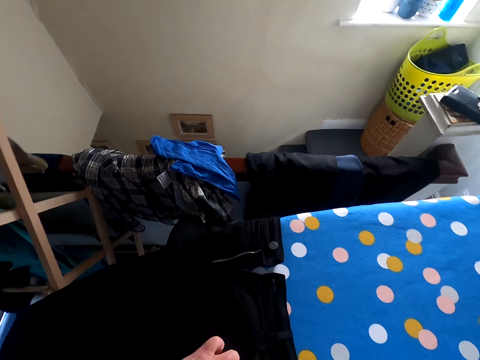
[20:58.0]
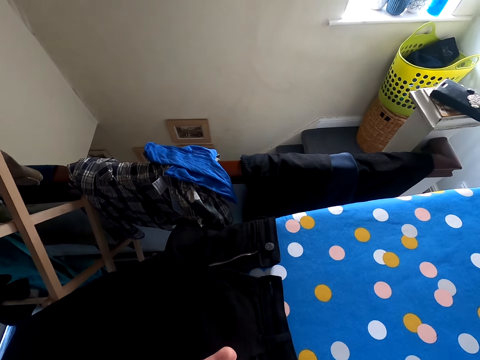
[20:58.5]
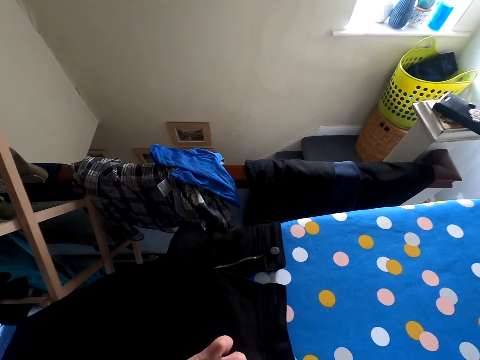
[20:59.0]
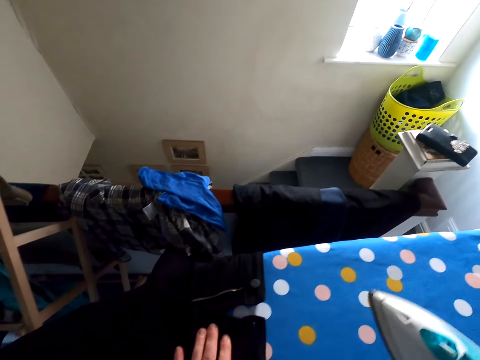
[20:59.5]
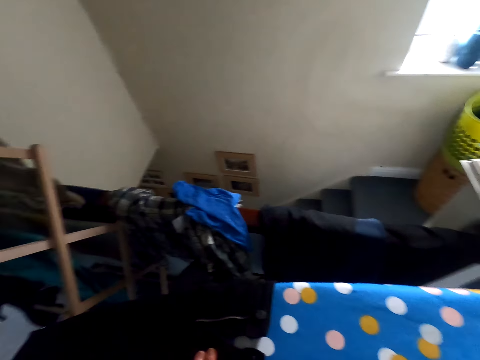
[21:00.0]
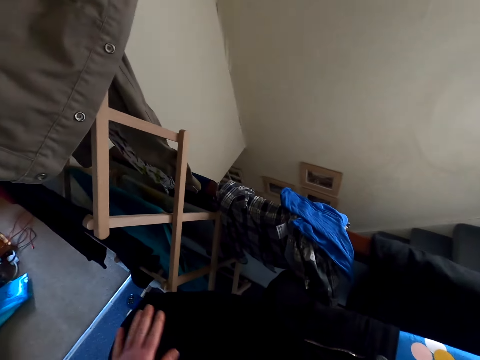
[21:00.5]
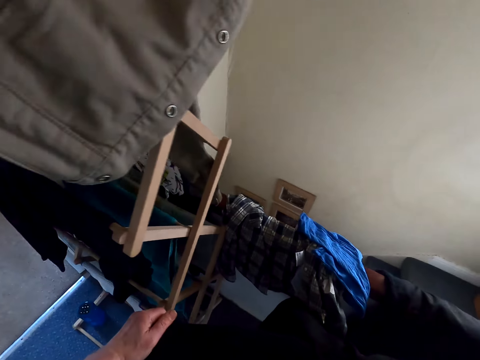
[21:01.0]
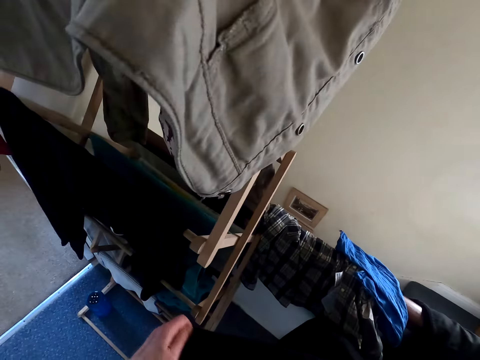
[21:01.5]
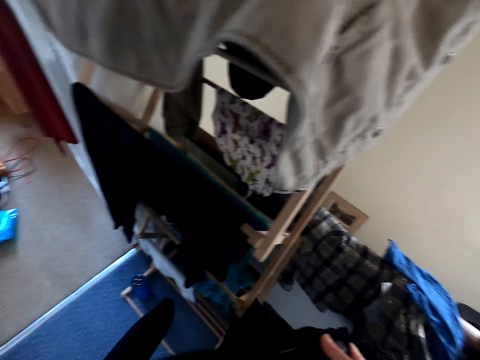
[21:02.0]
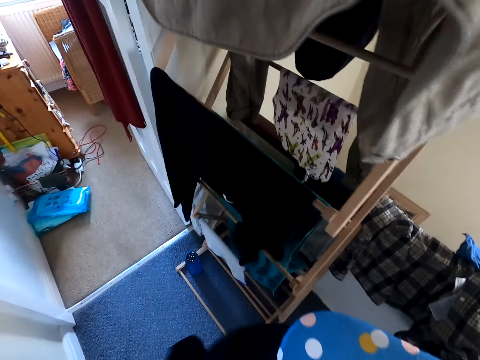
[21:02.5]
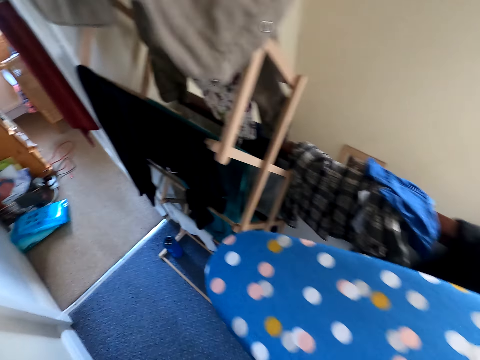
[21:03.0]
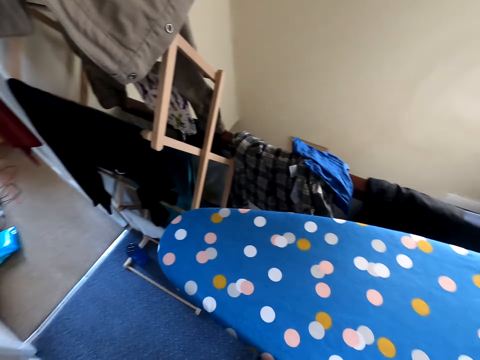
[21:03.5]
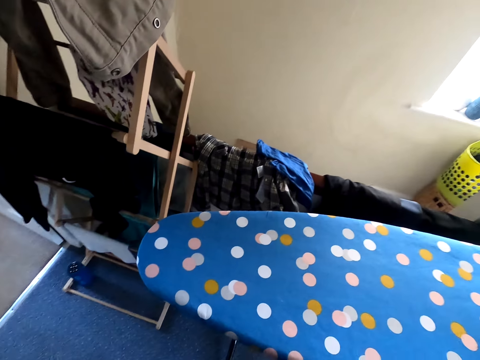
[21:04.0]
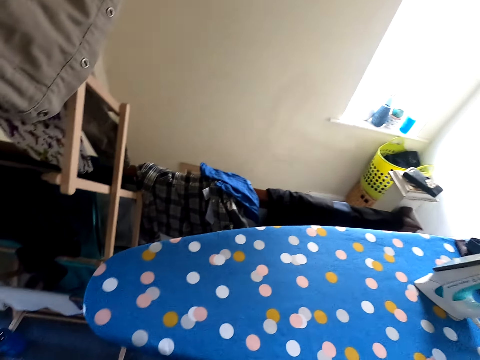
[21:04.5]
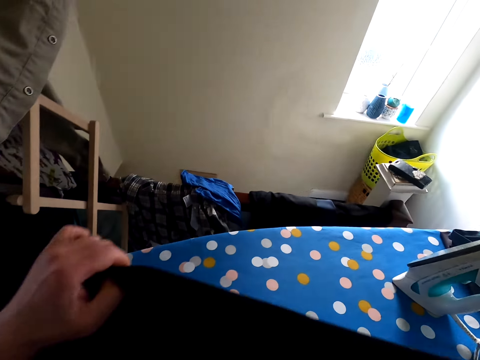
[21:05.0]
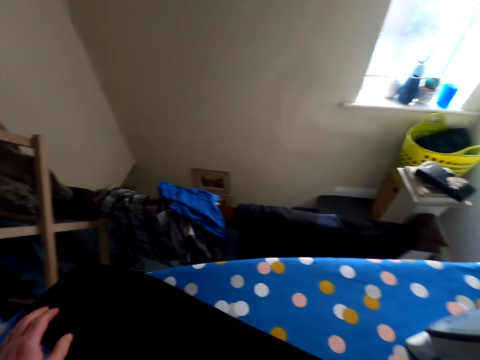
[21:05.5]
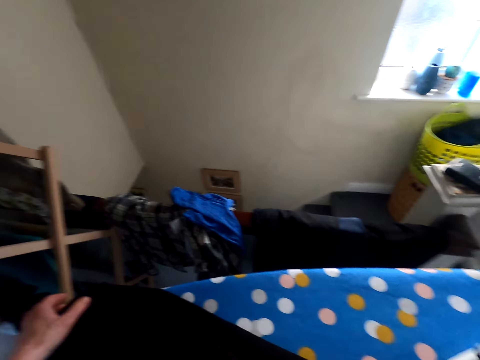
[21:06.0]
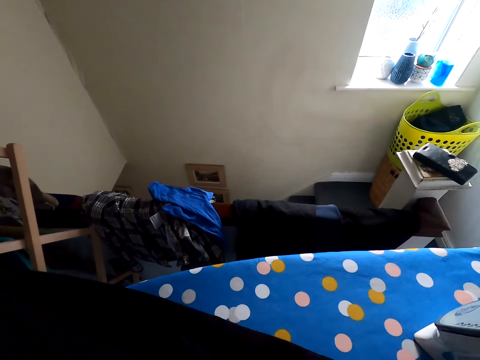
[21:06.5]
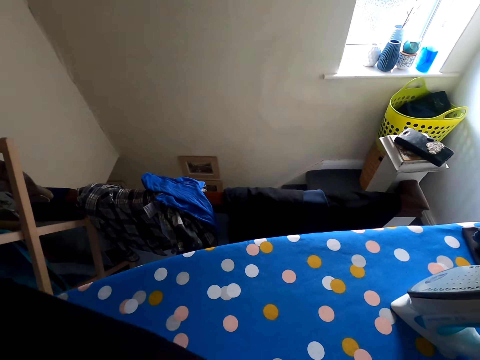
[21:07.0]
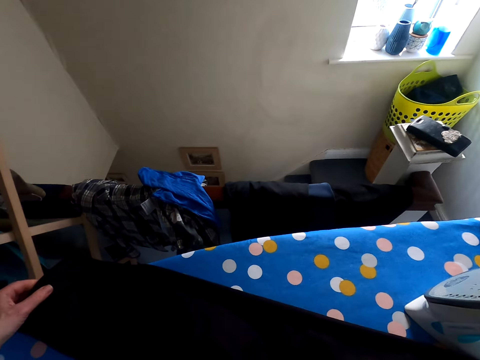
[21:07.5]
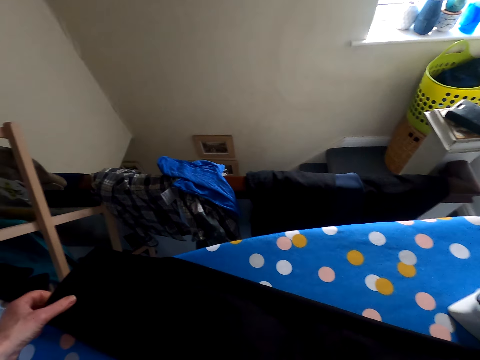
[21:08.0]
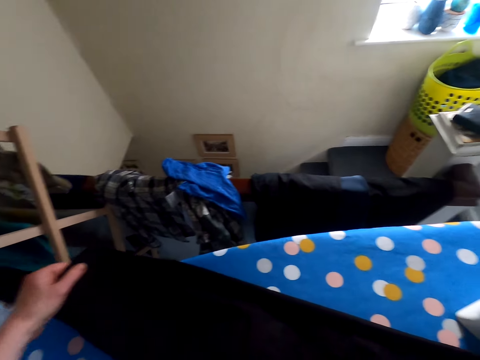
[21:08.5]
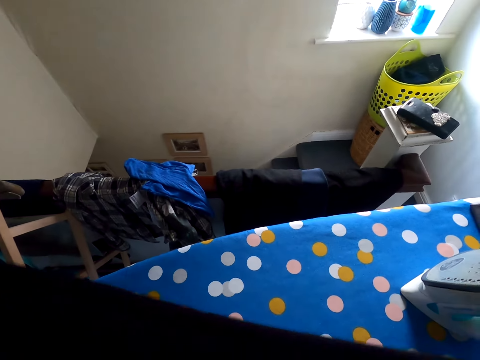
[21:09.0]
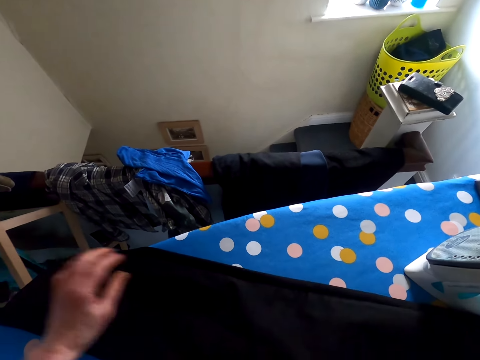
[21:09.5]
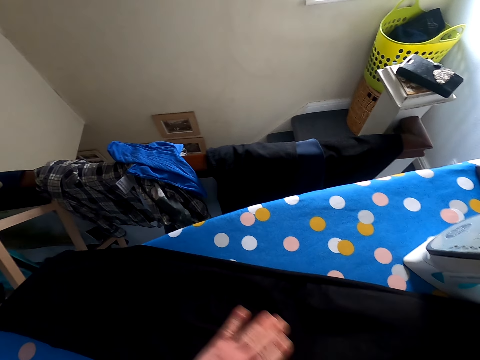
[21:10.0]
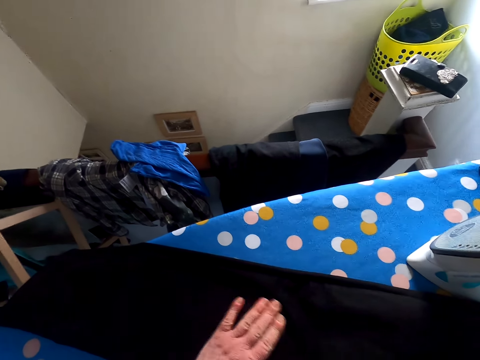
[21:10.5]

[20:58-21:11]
The camera wearer touches the trouser. They remove the trouser from the iron stand. They move around the room. They put the trouser on the iron stand. They touch the trouser.

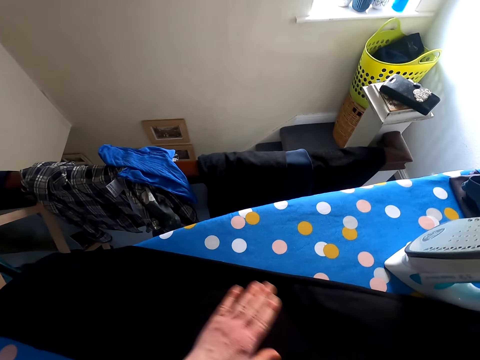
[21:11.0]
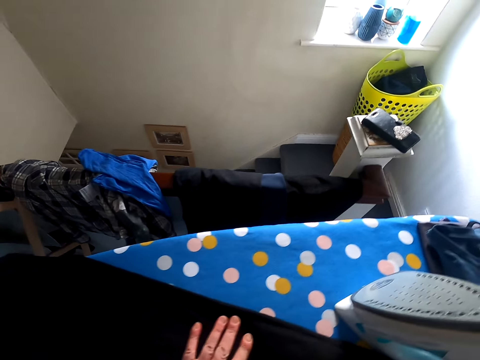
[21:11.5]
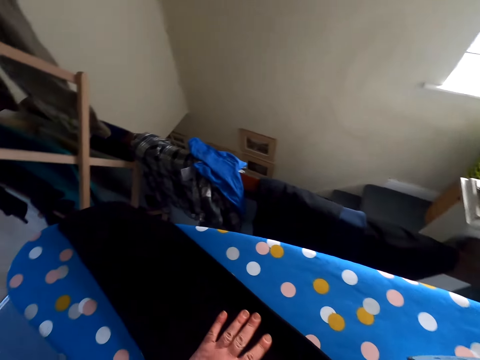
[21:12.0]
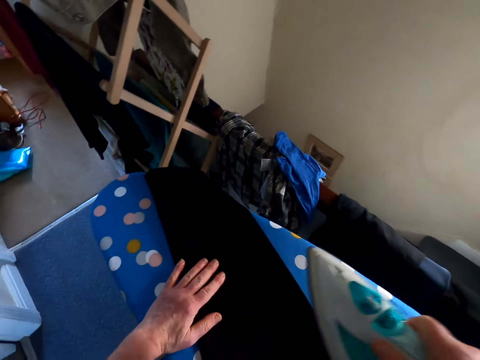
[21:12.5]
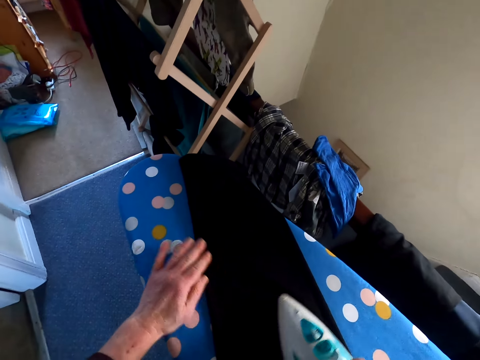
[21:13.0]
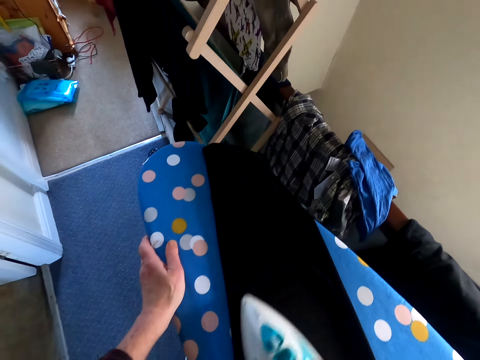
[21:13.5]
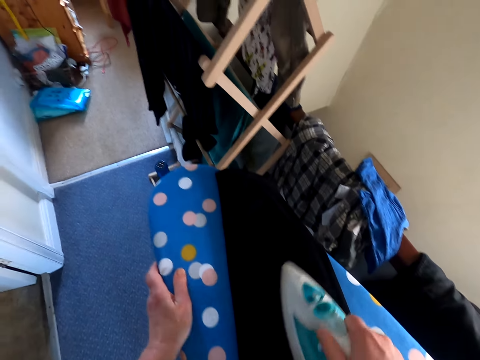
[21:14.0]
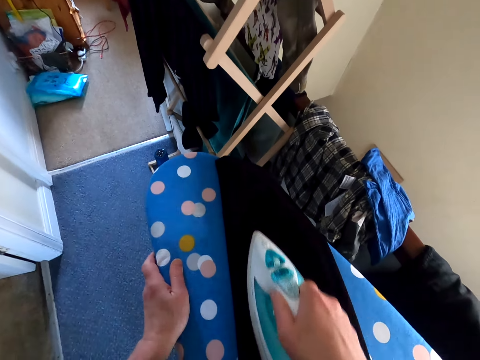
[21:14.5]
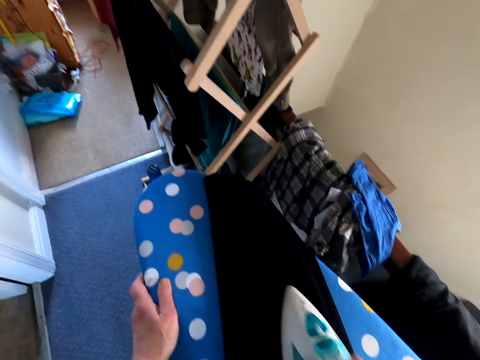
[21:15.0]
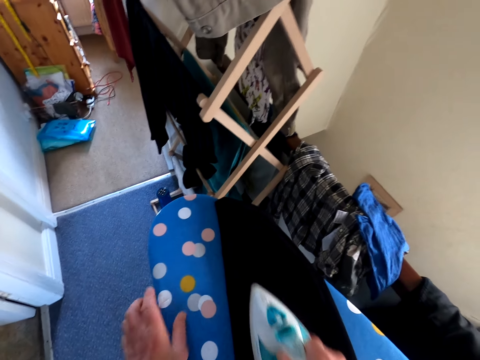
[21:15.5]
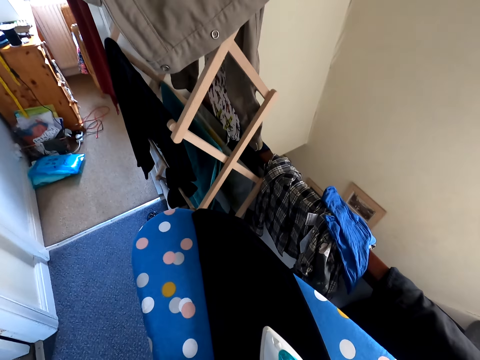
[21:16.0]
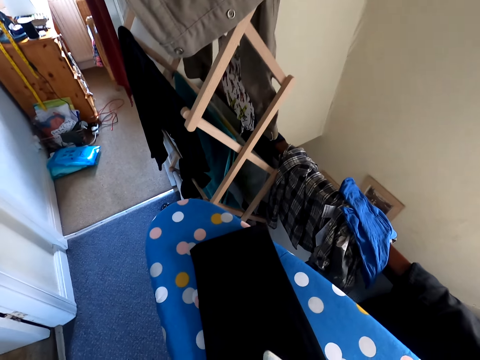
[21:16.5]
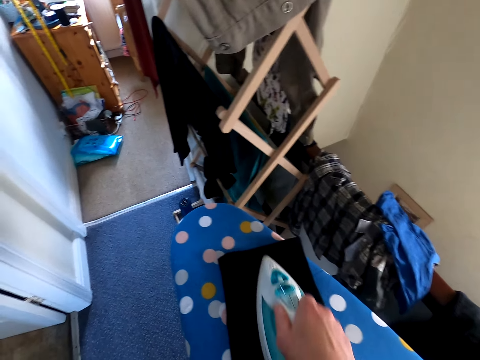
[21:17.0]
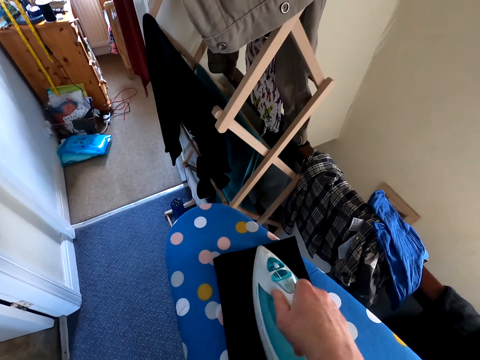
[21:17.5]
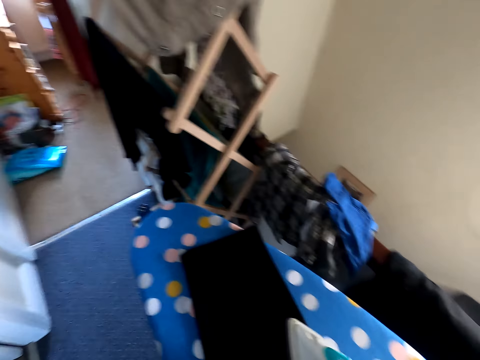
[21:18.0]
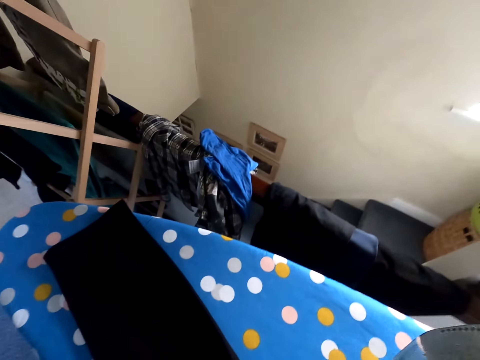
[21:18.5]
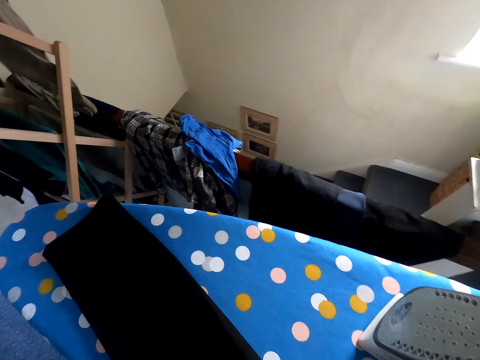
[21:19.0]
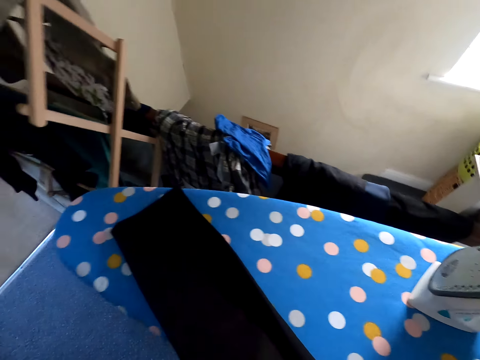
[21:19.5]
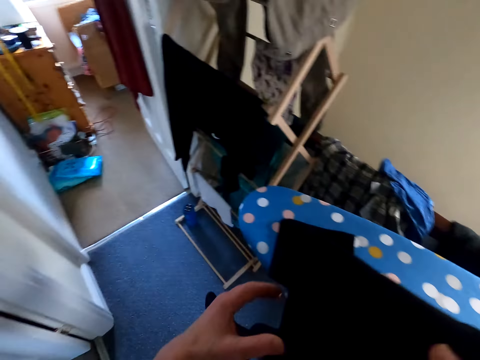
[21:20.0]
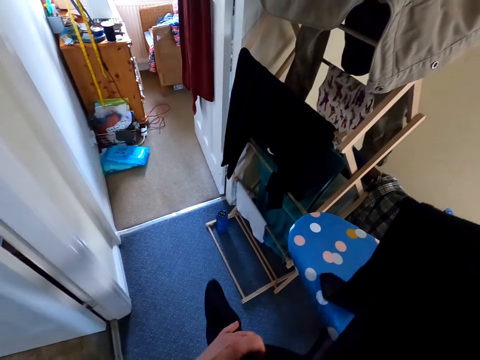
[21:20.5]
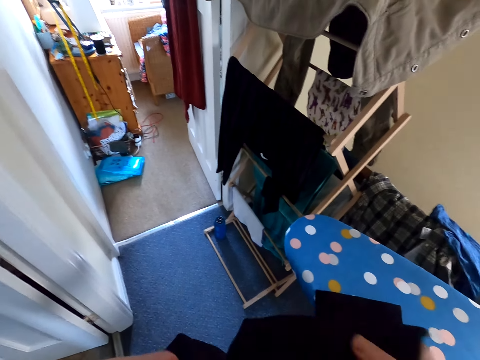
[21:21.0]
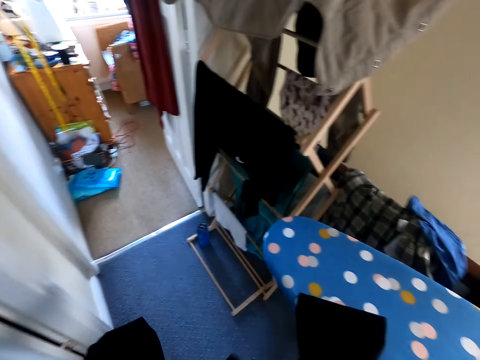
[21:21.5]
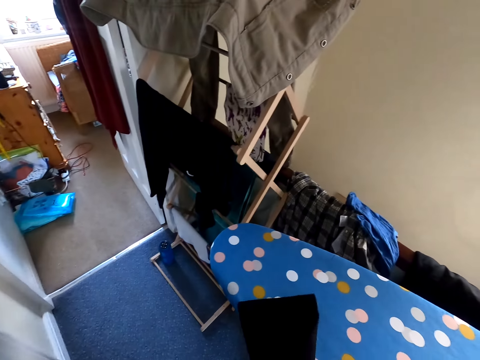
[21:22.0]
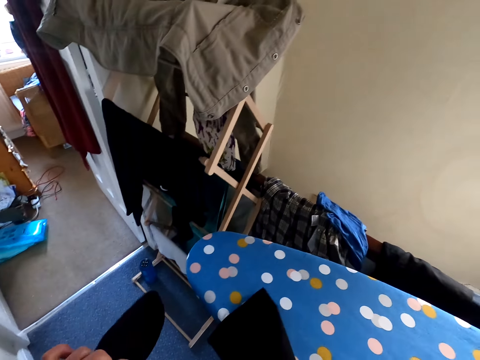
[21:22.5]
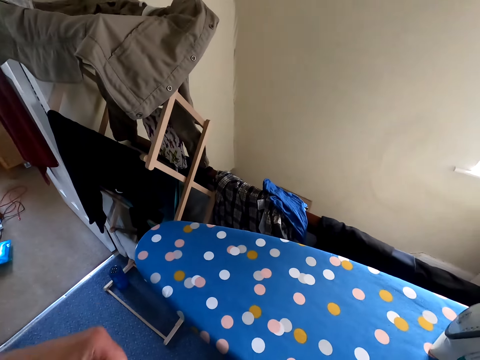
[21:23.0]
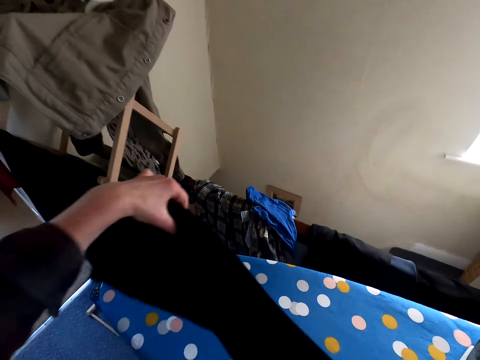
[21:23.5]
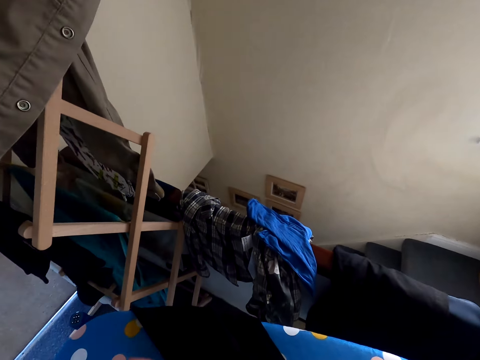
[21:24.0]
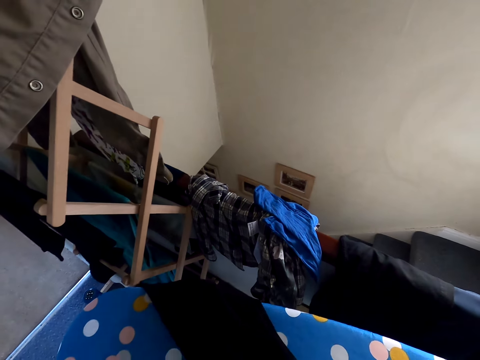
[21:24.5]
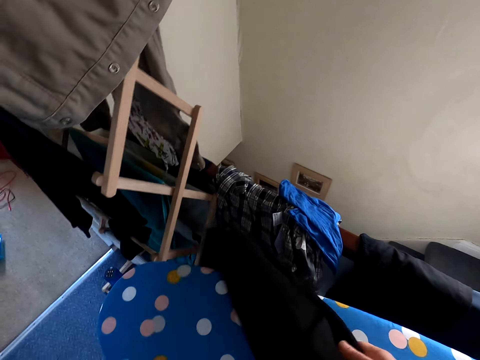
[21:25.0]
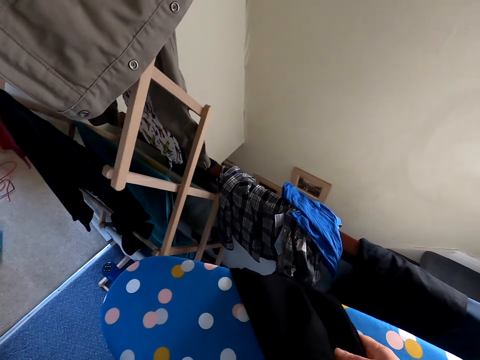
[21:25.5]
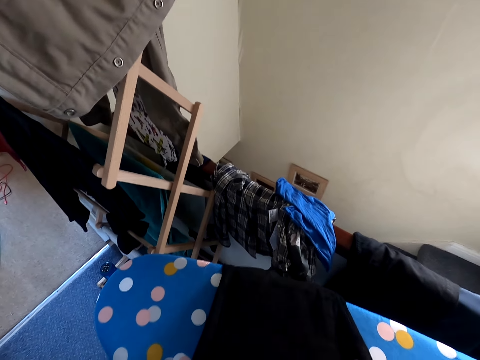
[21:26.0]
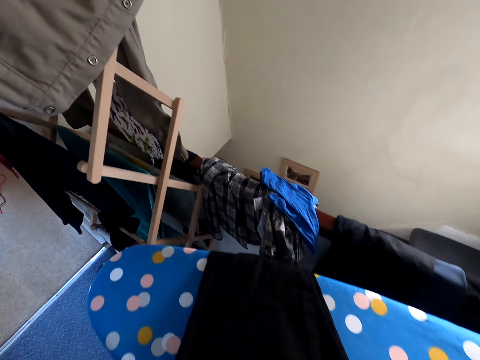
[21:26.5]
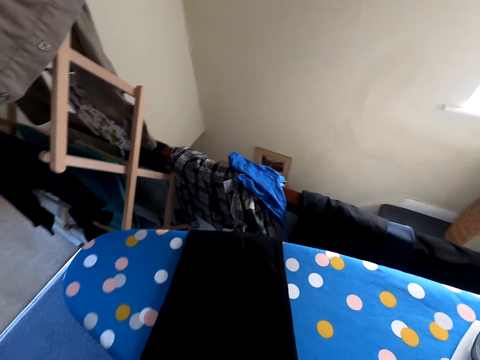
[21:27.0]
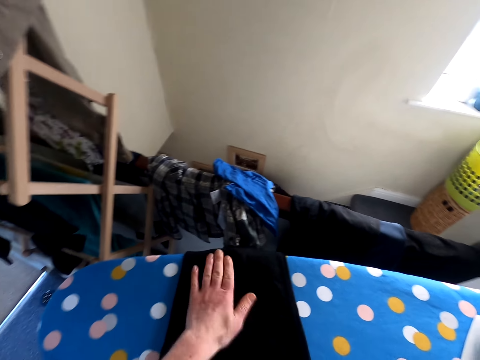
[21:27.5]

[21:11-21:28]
The camera wearer irons the cloth or trouser on the iron board. They hold the iron stand. They iron the trouser. They put the iron down. They remove the cloth from the iron board. They put the trouser on the iron stand. They touch the trouser.
